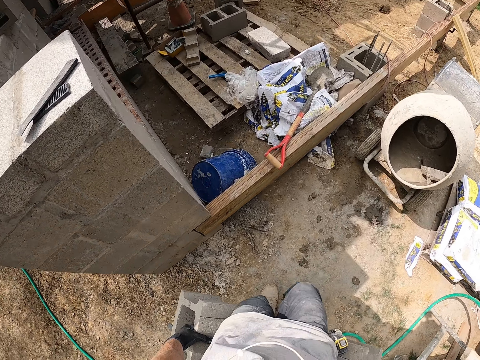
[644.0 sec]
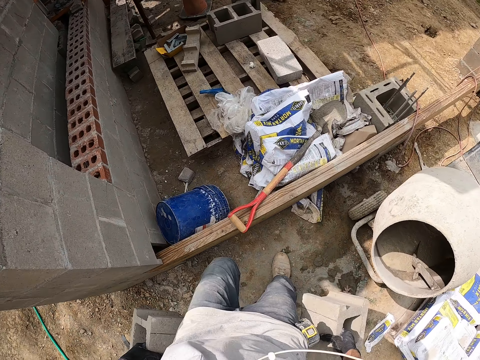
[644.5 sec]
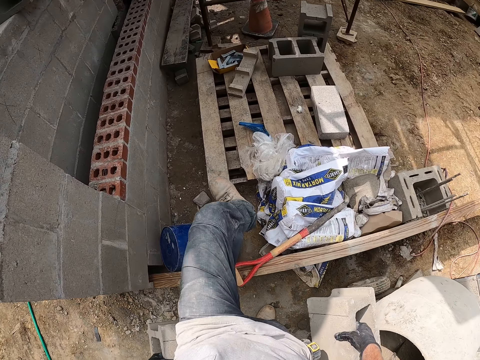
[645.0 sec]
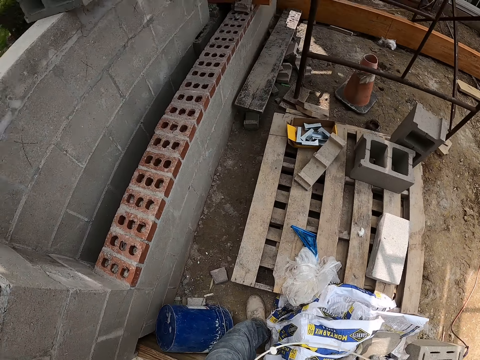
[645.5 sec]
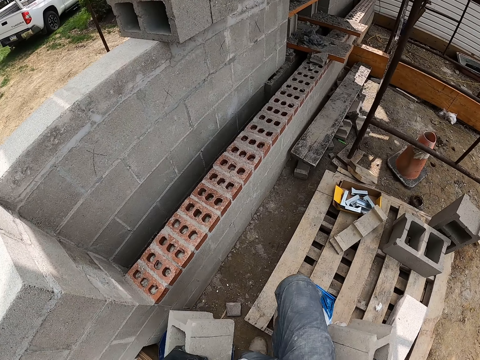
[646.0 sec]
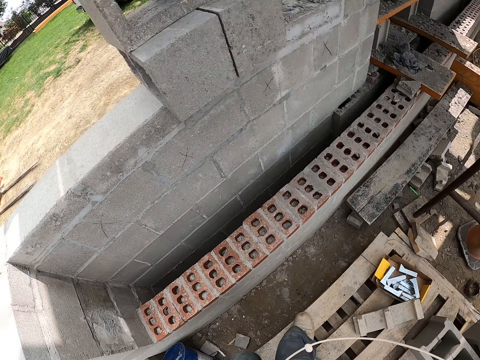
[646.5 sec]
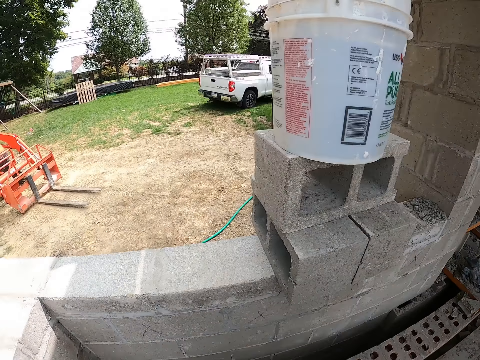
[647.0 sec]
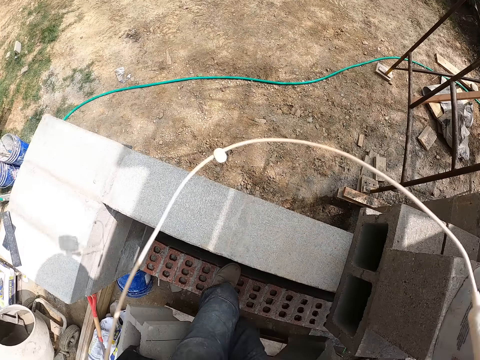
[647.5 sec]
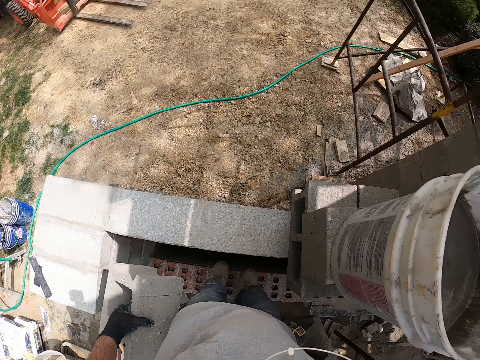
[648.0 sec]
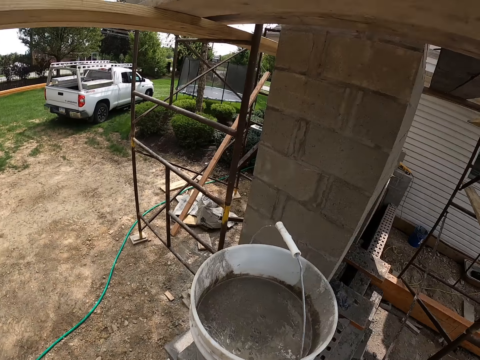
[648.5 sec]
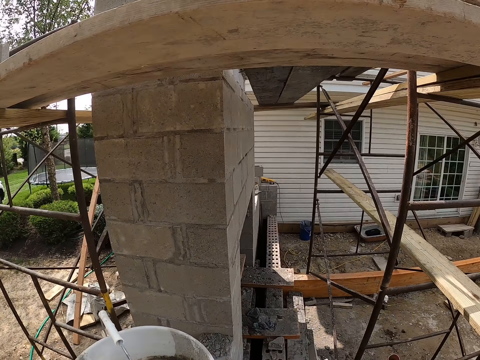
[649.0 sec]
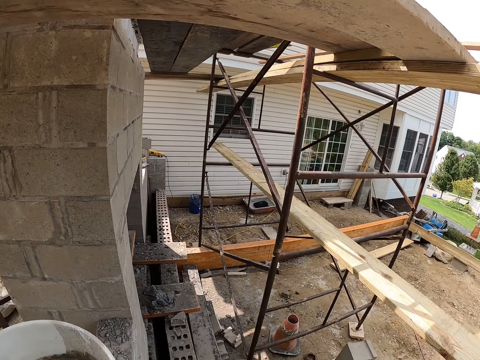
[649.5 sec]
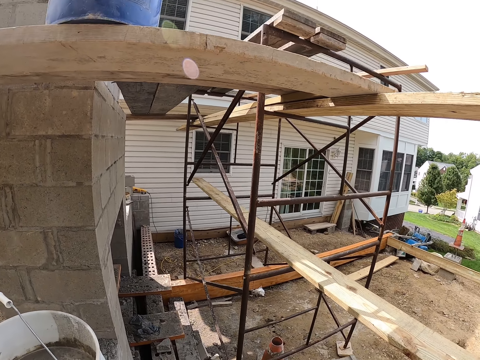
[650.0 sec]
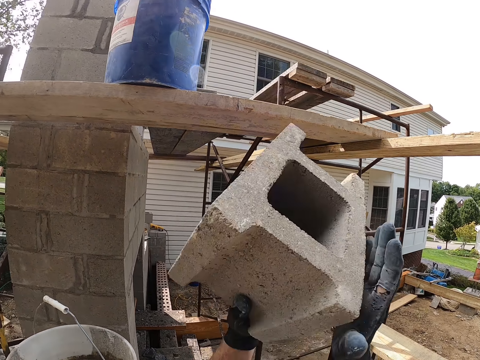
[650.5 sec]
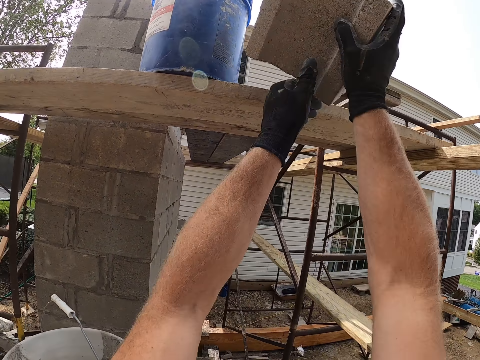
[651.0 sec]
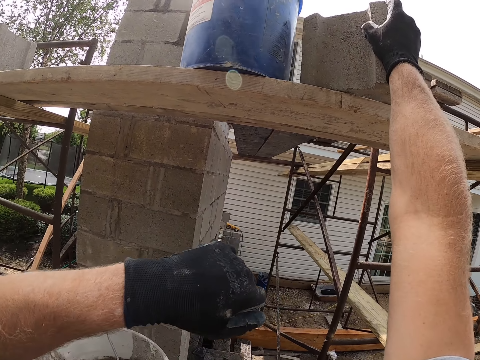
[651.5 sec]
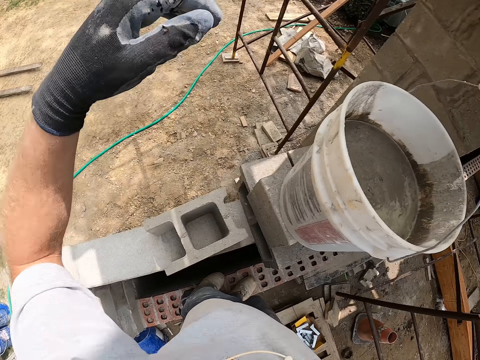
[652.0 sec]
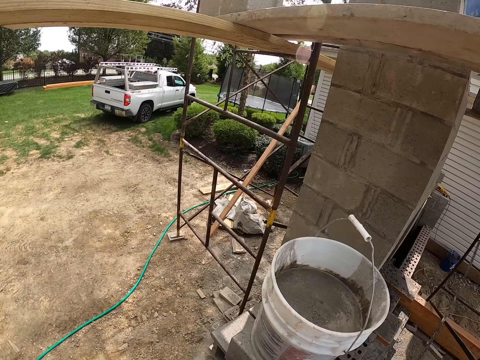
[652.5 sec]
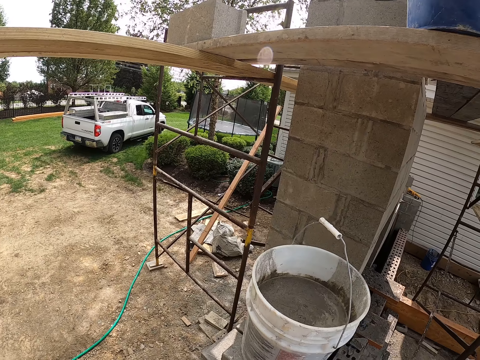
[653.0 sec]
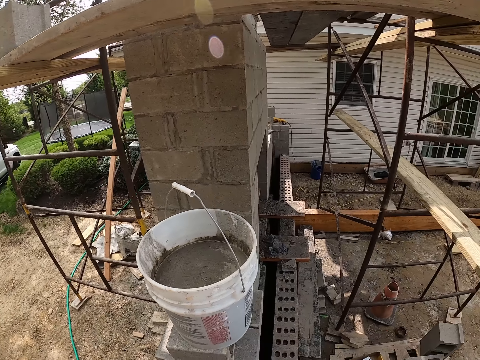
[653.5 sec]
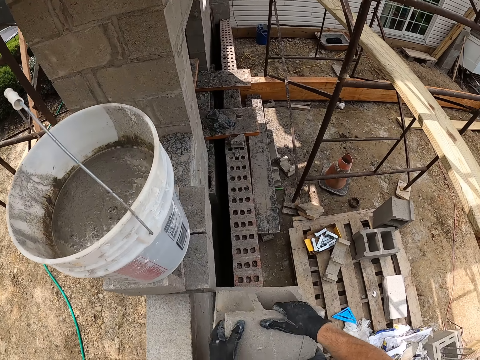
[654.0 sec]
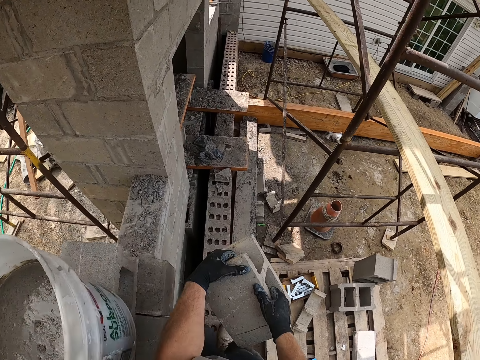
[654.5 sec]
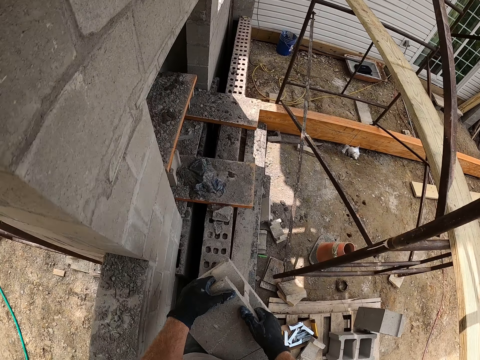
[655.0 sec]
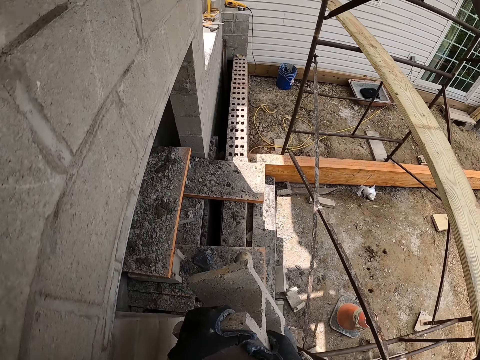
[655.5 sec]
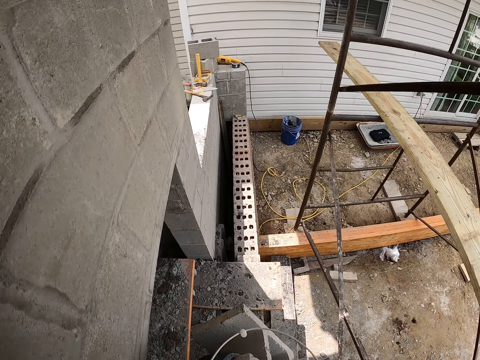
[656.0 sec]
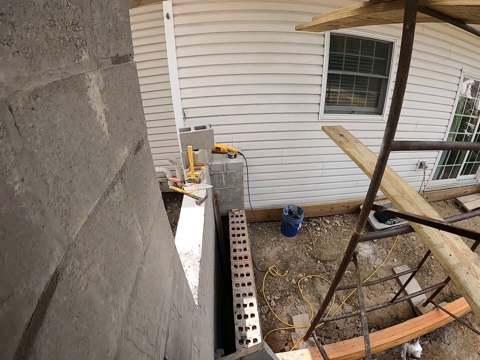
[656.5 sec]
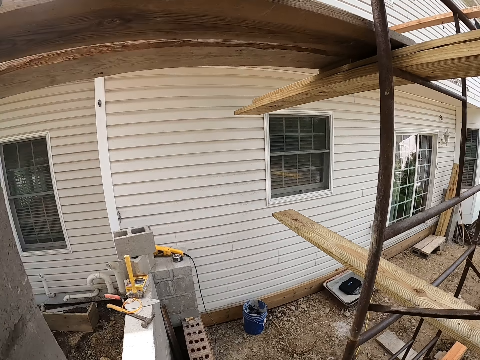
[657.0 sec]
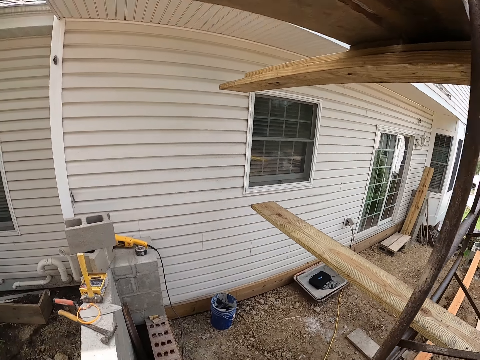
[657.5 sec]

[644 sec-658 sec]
The camera wearer passes over a pallet. They drop the concrete block on the wooden plank. They drop the block. They move with the concrete block on the wall. They drop the block.

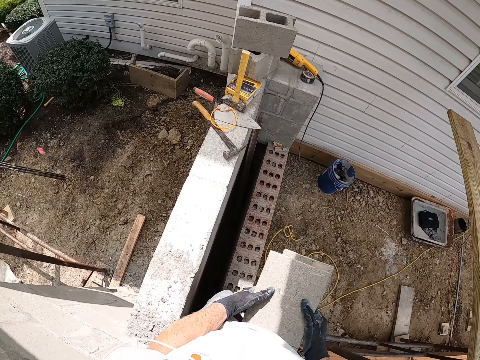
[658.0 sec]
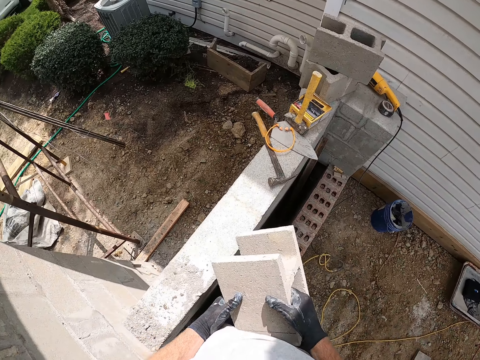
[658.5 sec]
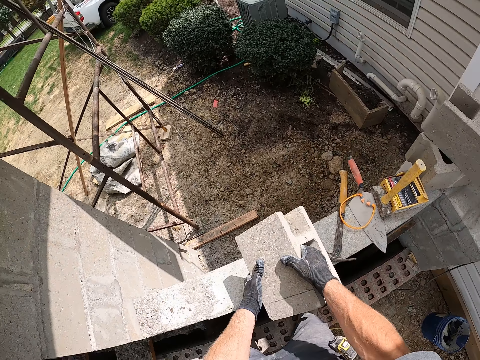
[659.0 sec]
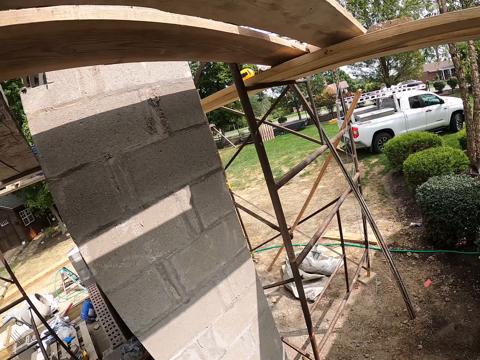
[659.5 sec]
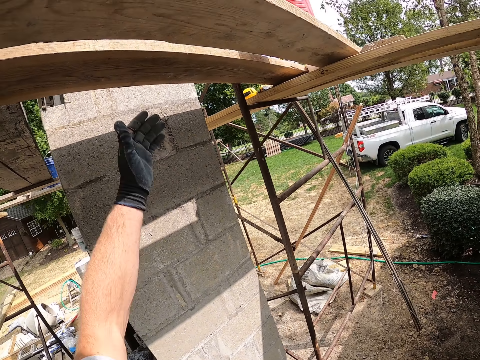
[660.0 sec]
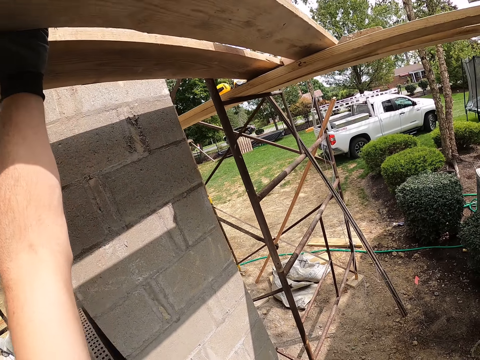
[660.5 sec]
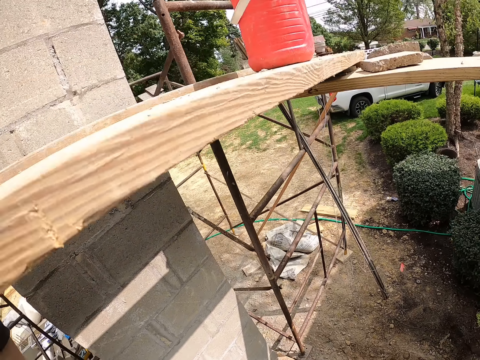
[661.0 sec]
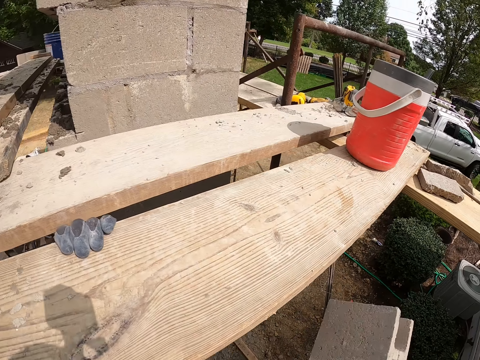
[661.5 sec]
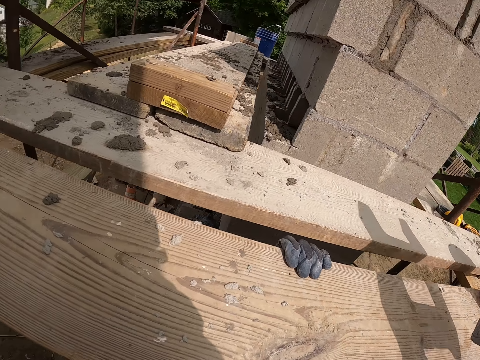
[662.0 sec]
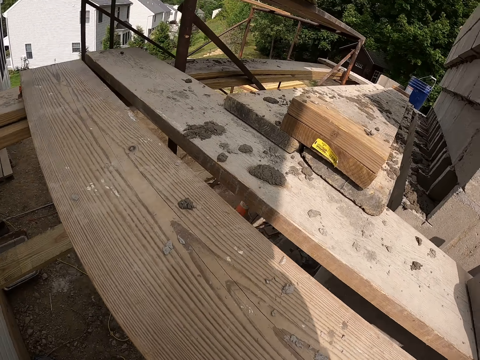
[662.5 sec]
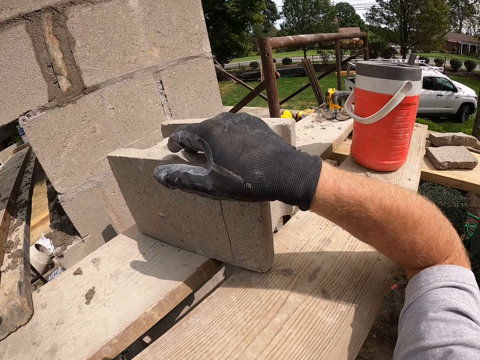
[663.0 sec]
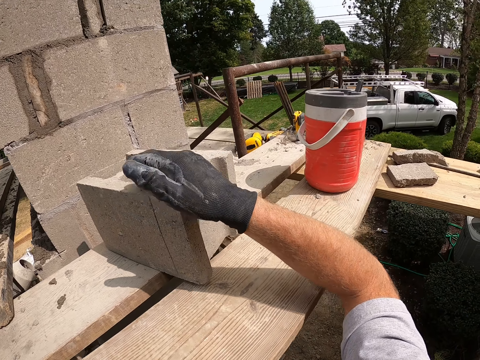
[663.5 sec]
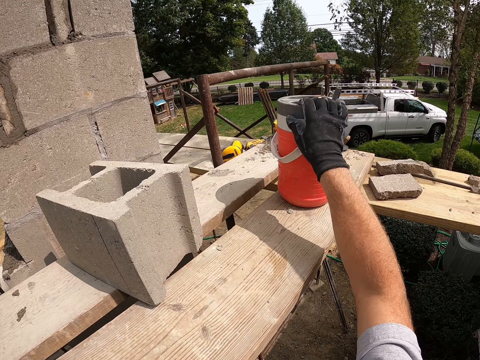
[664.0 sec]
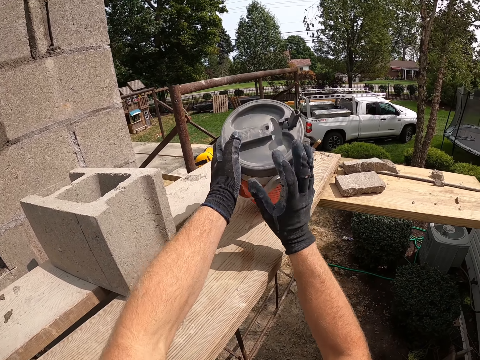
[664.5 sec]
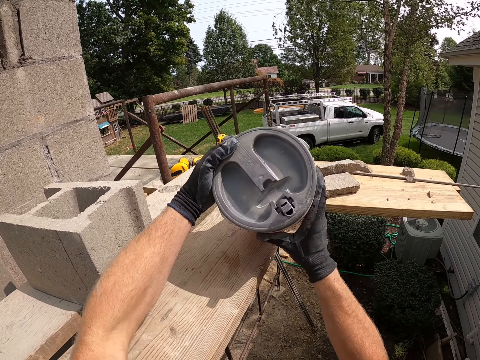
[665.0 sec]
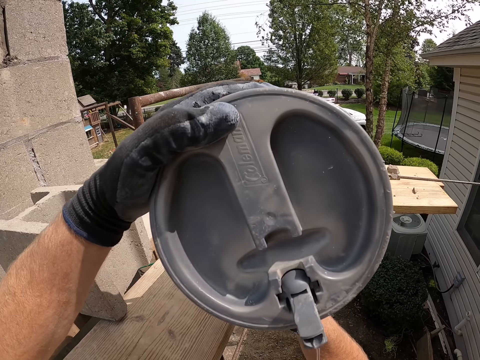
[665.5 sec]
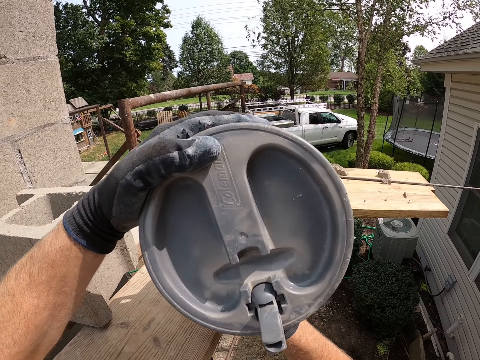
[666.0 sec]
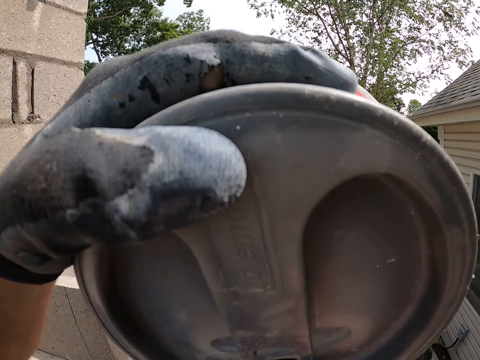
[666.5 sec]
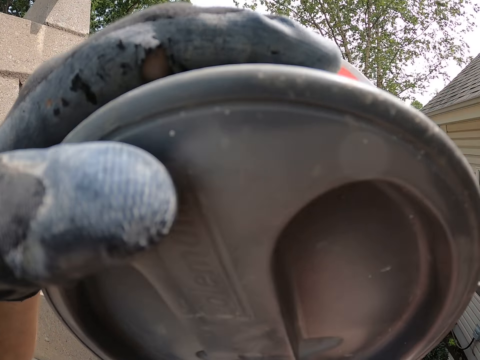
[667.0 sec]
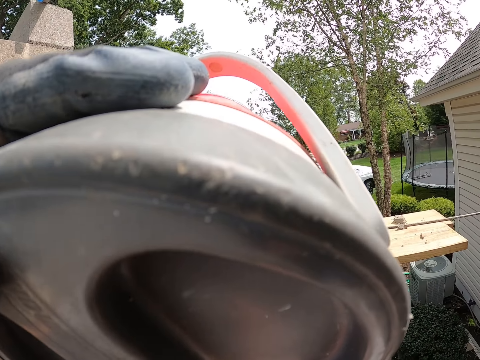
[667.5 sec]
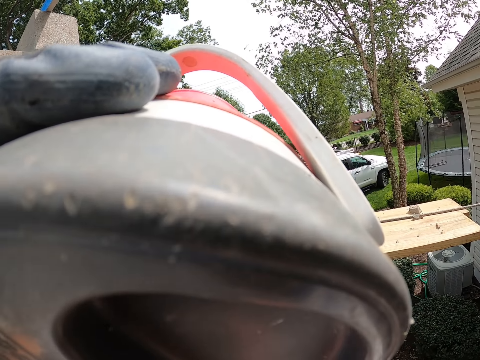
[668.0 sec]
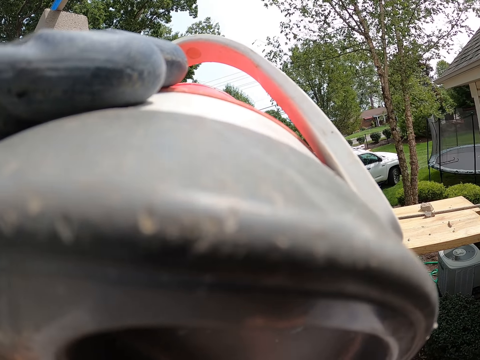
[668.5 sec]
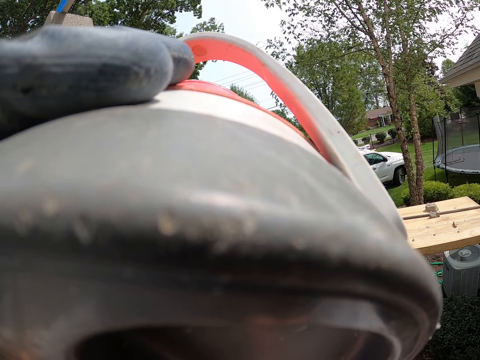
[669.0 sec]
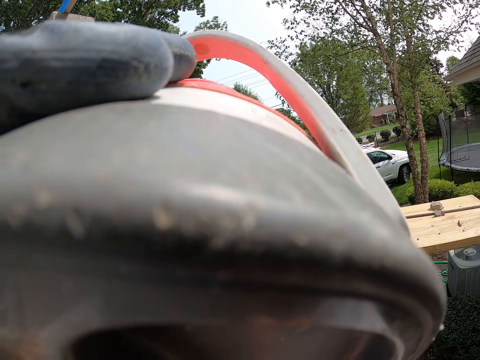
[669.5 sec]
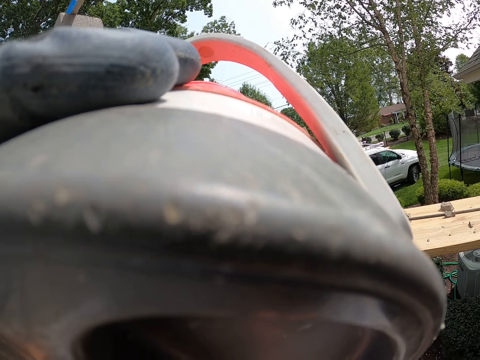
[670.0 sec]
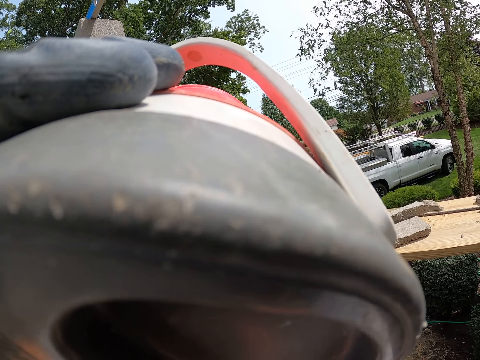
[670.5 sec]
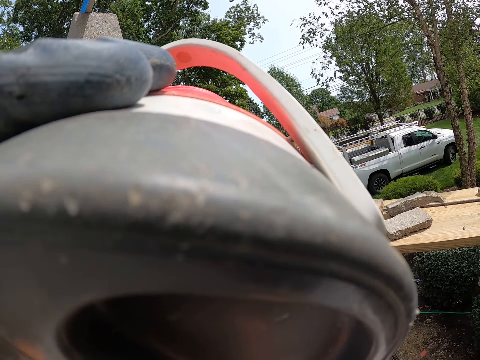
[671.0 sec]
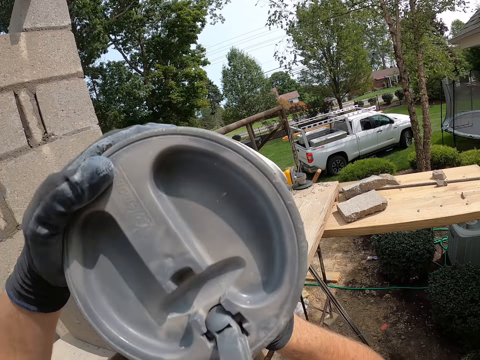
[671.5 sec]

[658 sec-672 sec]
The camera wearer drops the concrete block on the concrete wall. He holds a wooden plank with his left hand. He climbs. He drops the concrete block on the wooden plank. He holds a container or tin on the wooden plank. He picks up the tin. He drinks from the container.
